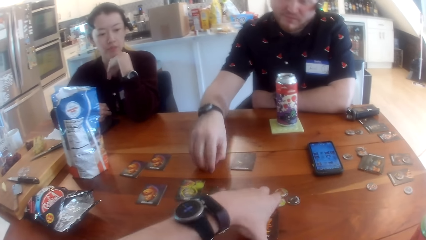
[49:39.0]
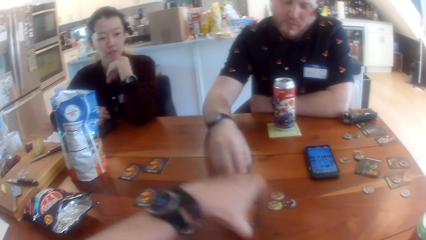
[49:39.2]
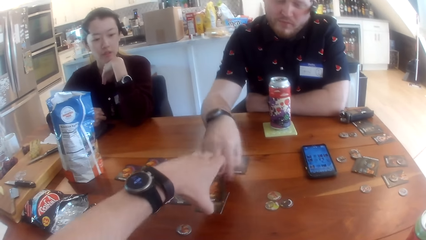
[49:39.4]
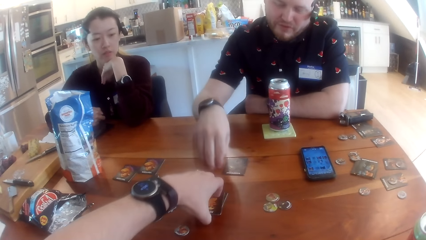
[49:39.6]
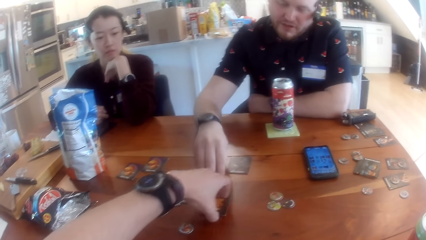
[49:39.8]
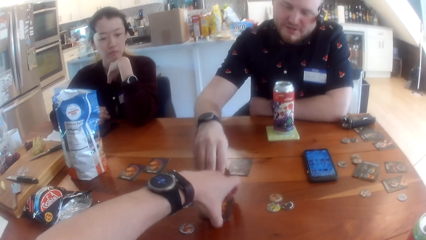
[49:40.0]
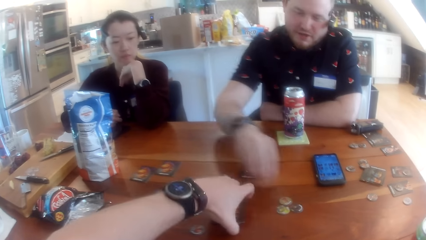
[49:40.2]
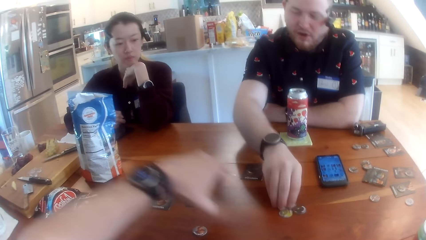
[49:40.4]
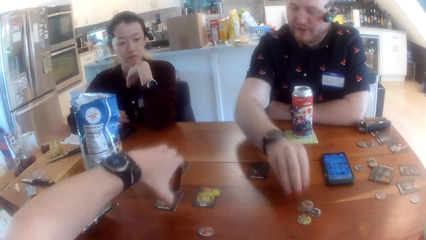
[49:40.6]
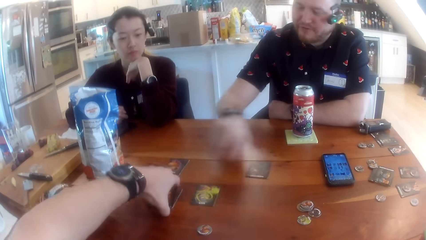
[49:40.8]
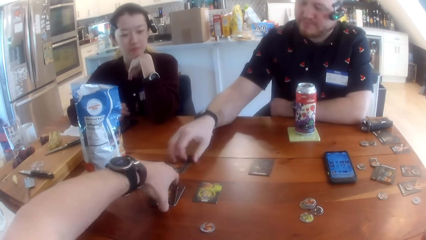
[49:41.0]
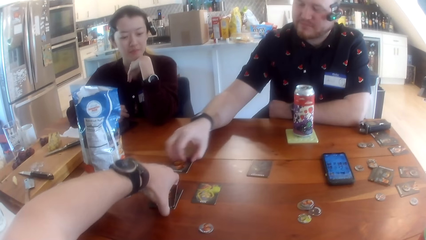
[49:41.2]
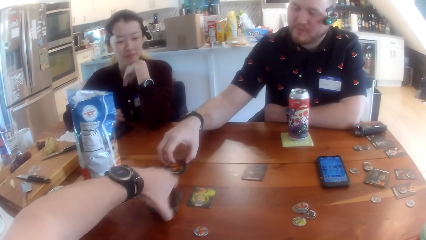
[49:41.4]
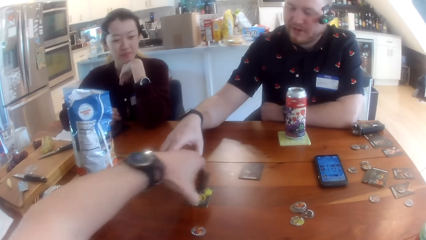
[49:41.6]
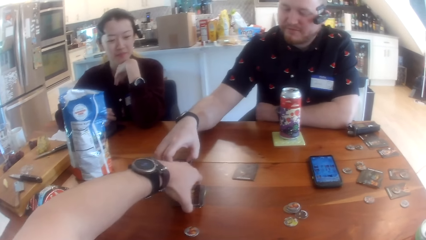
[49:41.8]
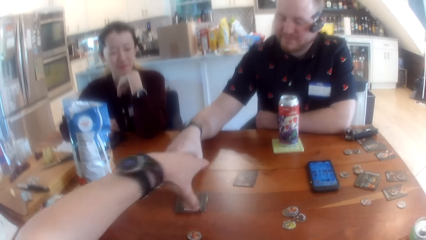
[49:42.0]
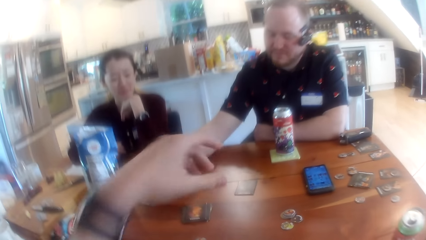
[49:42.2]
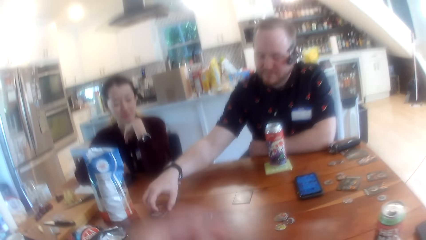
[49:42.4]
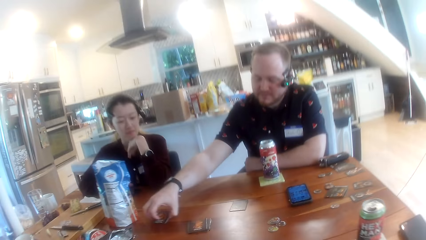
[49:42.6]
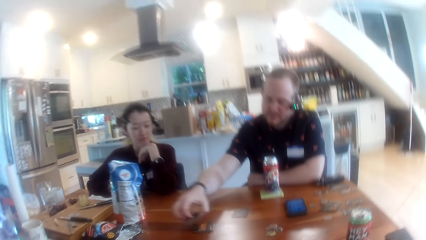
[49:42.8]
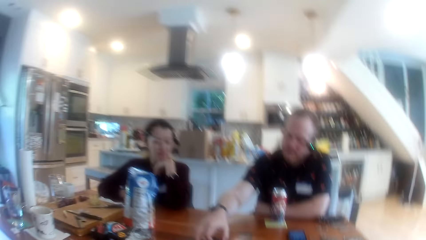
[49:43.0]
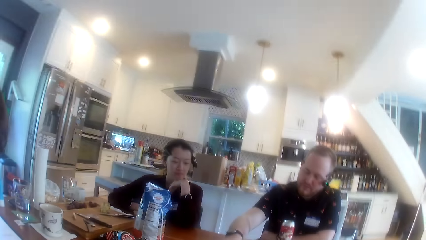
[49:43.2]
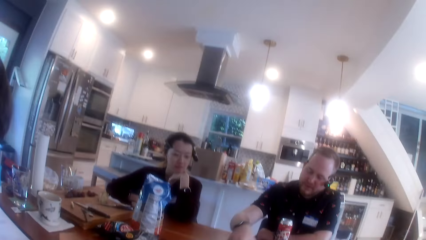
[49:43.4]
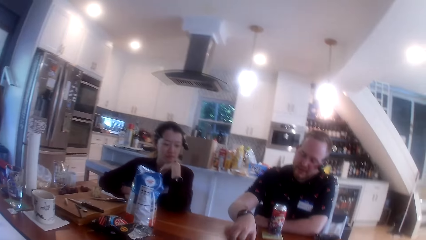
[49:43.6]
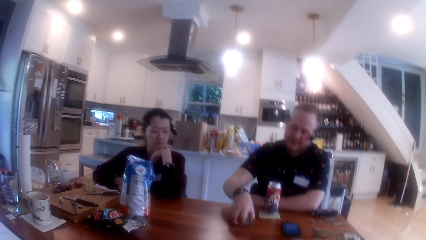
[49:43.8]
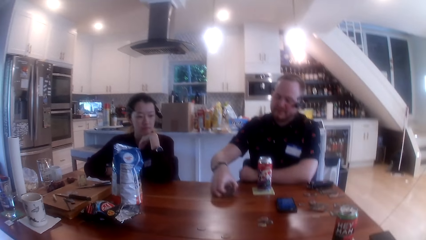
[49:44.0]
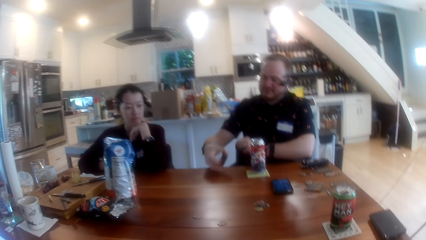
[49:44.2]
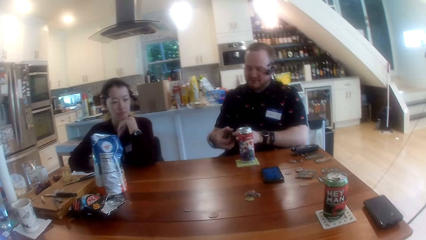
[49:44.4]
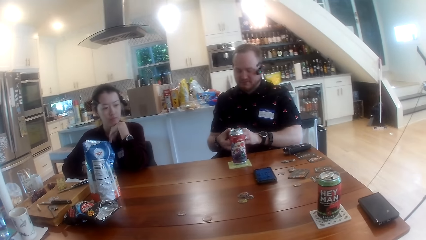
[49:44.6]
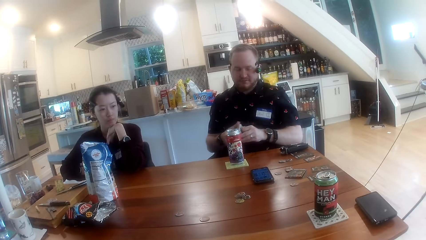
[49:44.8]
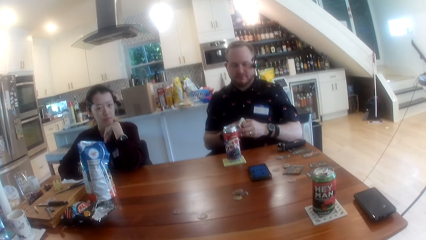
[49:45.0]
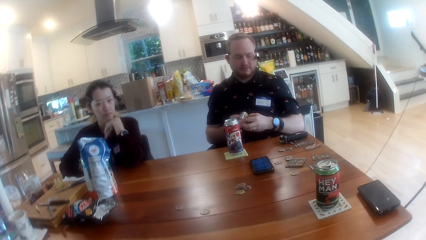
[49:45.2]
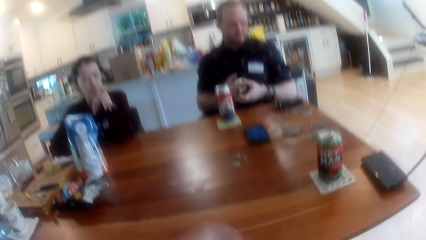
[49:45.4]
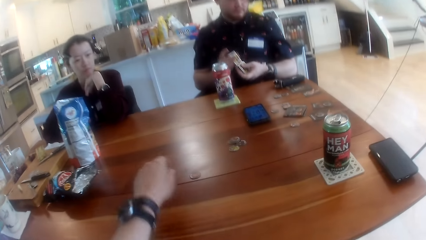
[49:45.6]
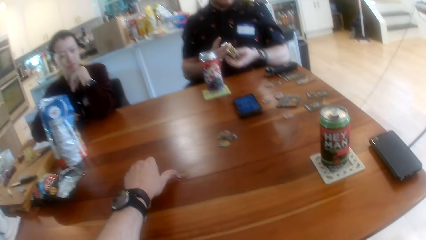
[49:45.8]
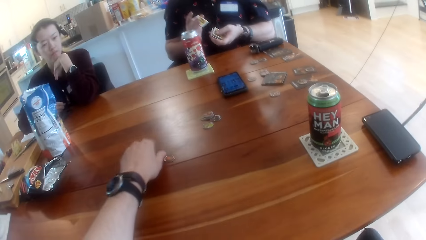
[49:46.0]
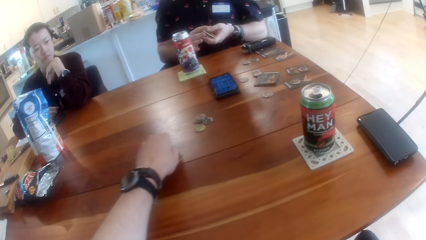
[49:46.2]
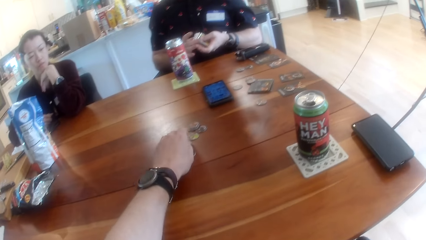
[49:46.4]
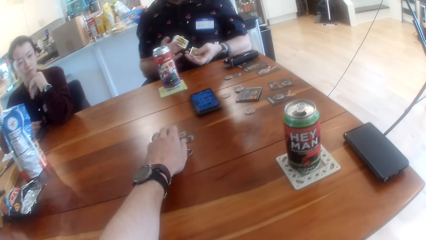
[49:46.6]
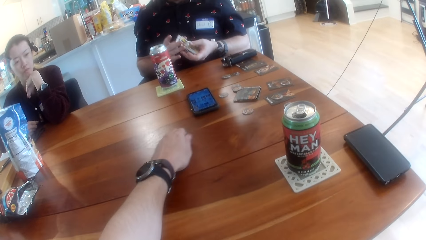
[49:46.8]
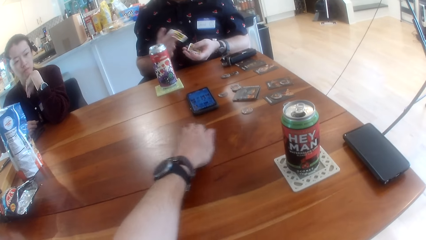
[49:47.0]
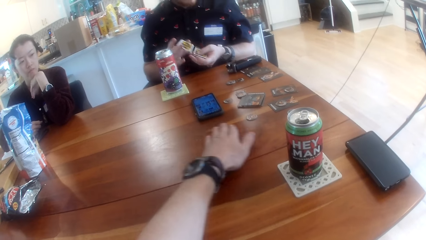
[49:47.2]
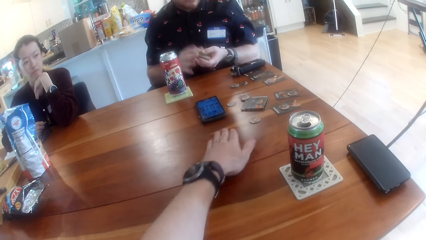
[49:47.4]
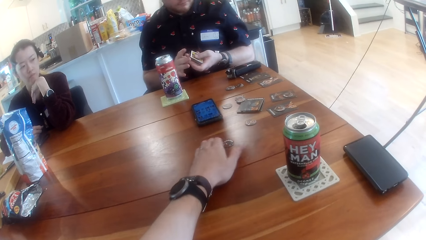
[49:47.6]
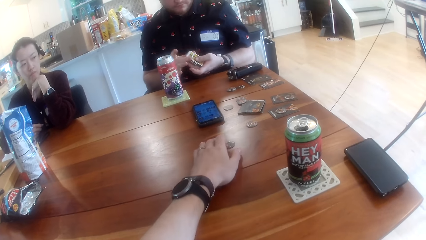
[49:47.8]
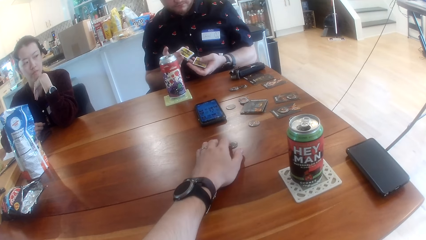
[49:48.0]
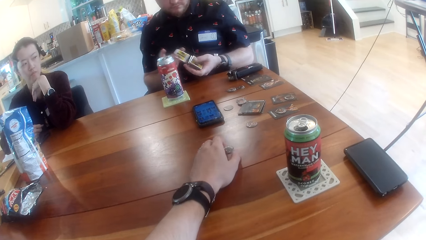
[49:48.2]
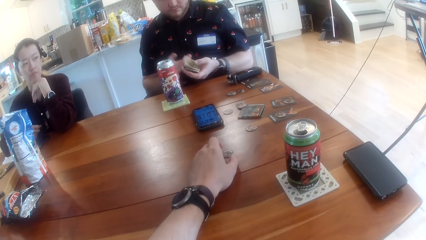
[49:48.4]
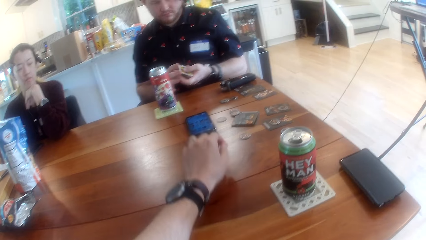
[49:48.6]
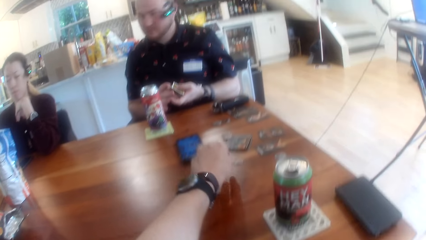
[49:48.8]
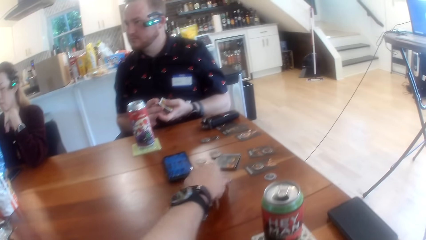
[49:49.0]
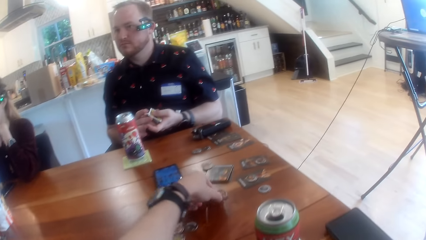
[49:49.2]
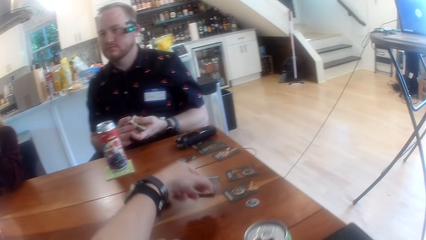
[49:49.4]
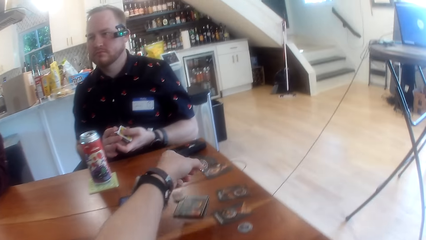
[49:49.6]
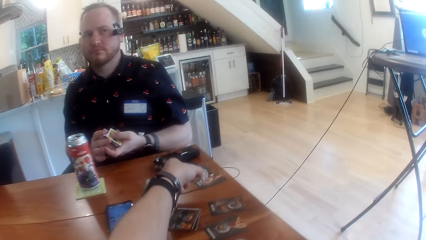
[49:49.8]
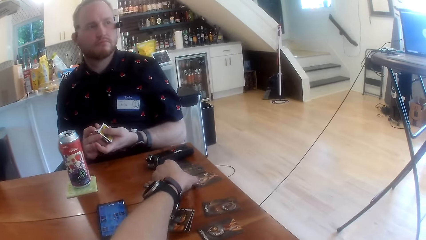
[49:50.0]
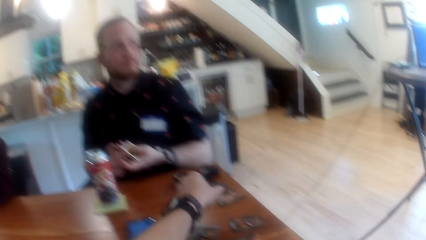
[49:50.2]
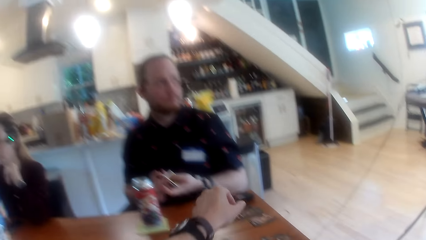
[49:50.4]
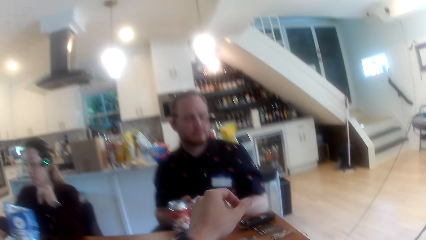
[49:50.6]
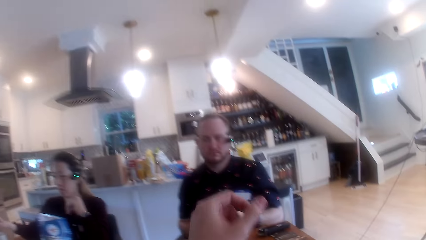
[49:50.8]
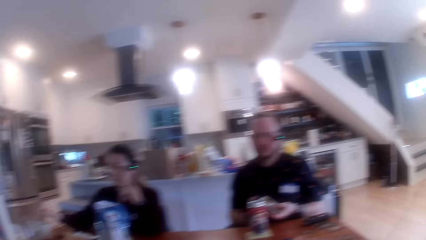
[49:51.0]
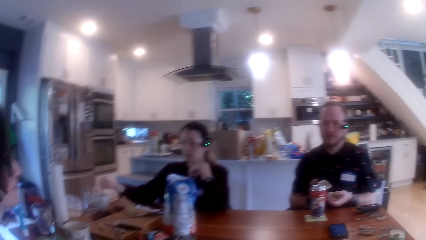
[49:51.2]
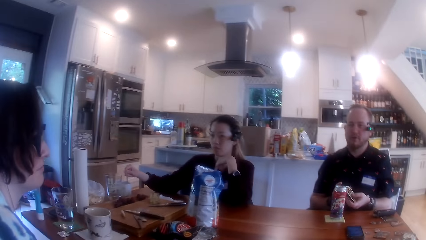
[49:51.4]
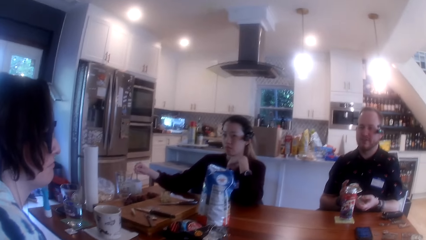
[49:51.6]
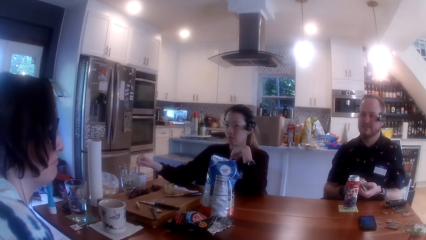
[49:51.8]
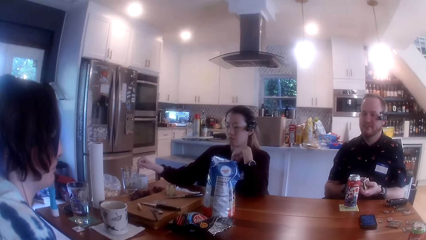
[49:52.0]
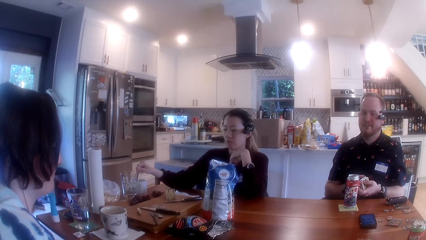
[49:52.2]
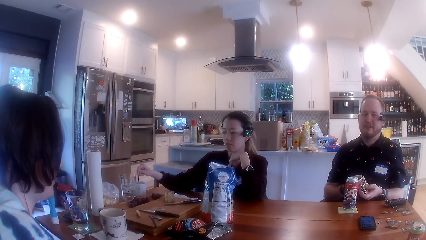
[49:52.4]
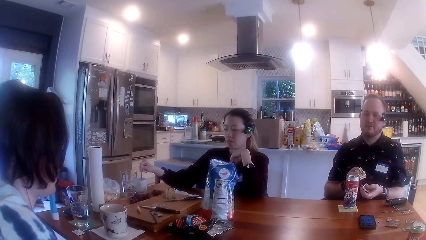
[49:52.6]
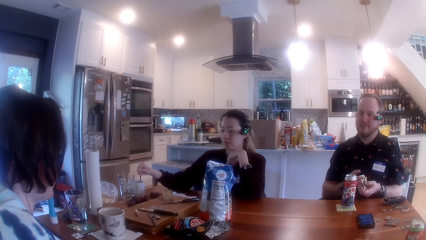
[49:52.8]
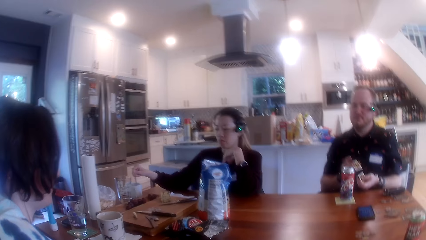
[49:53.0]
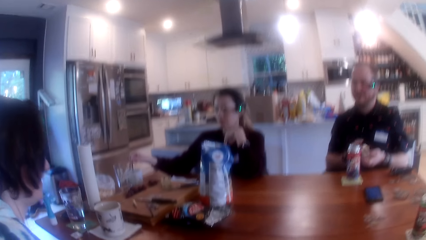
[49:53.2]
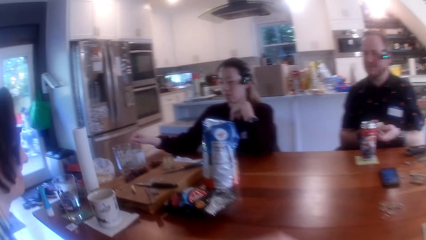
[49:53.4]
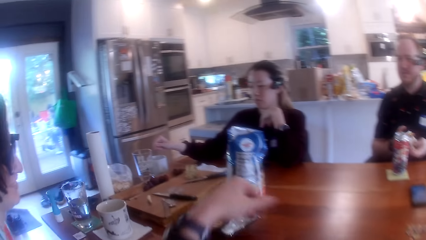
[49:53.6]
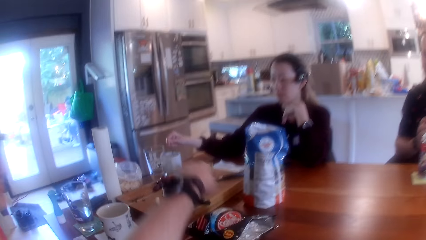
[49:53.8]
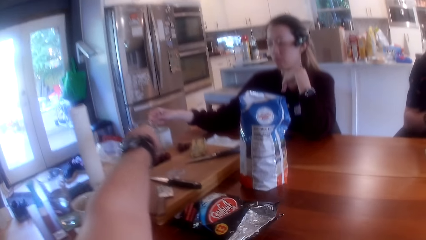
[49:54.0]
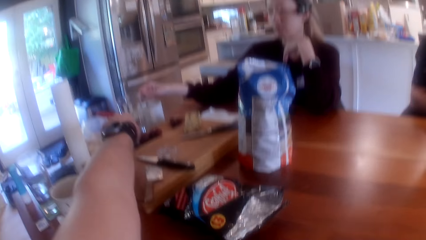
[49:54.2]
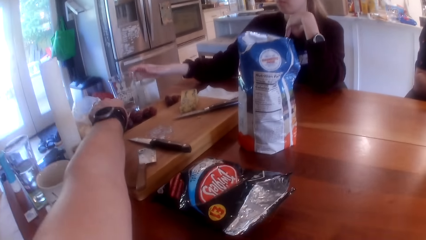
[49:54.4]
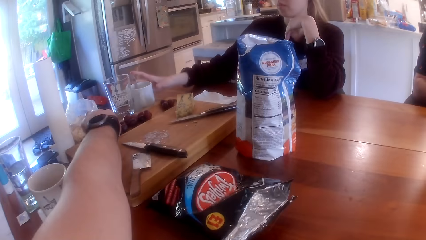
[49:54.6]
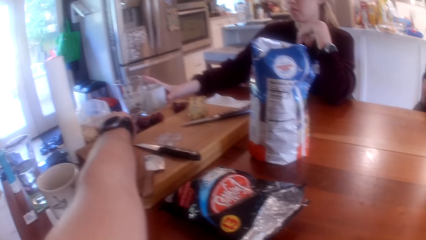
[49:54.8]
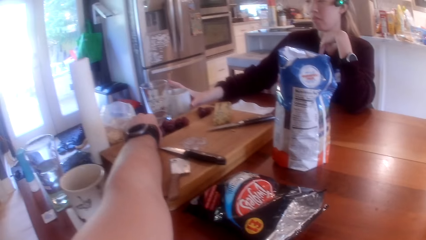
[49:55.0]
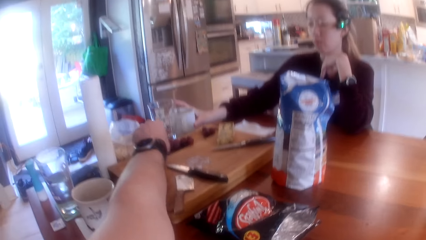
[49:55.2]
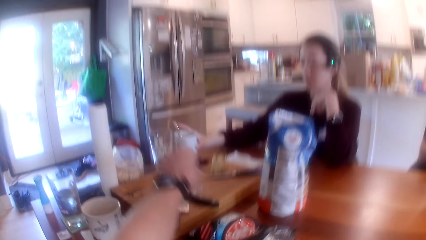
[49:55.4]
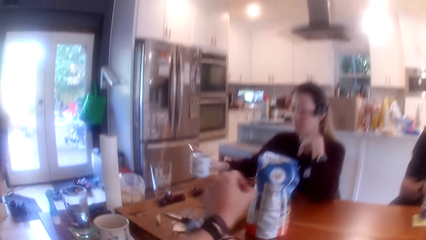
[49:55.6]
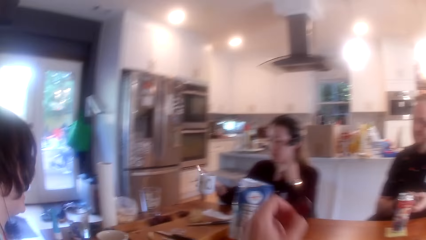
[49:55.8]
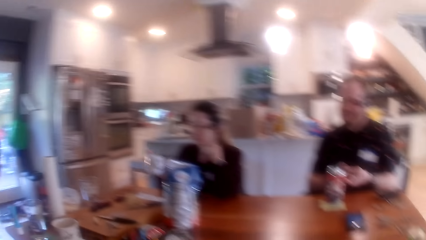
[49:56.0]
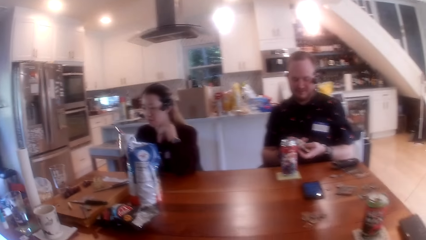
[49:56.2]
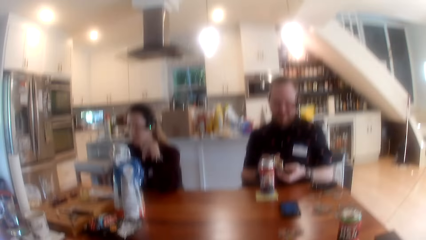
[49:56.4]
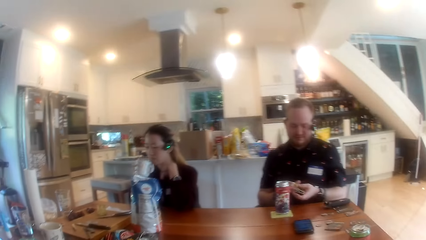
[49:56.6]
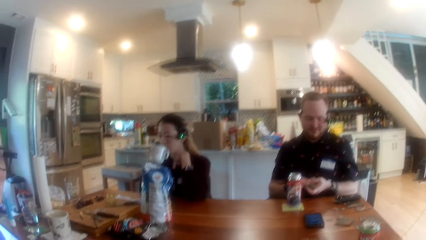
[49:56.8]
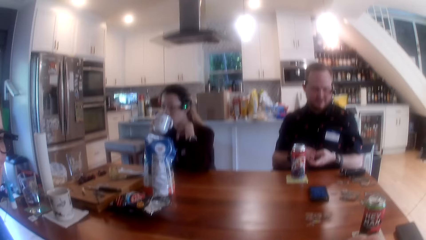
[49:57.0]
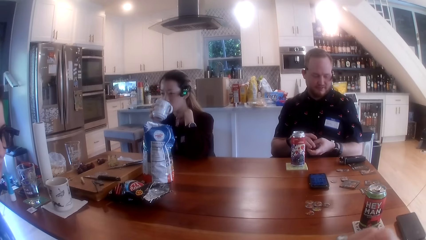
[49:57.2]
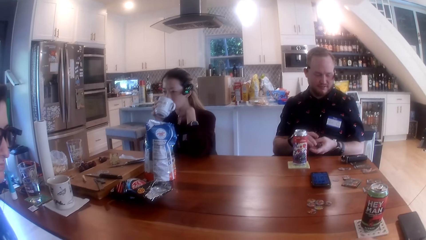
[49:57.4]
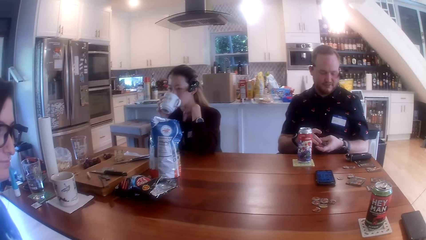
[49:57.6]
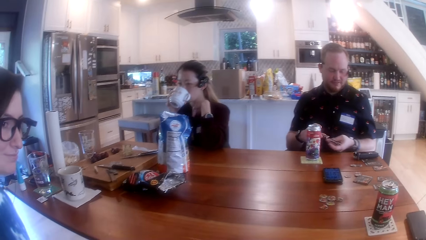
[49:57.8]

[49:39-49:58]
A man collects the cards on the table. The man drops the game chips on the table with his right hand, moves the cards to one side, and stacks the cards on the table with his right hand. The man takes the cards and shuffles the cards with both hands. The camera wearer picks game chips or dice on the table with his left hand. He moves the game chips on the table sideways with his left hand. He picks a game chip on the table with his left hand and drops the game chips on the table with his right hand. A woman stirs coffee in a cup on the table with a spoon in her right hand. The camera wearer picks a grape from the table with his left hand. The woman picks the cup of coffee on the table with her right hand and drinks coffee from the cup in her right hand.
